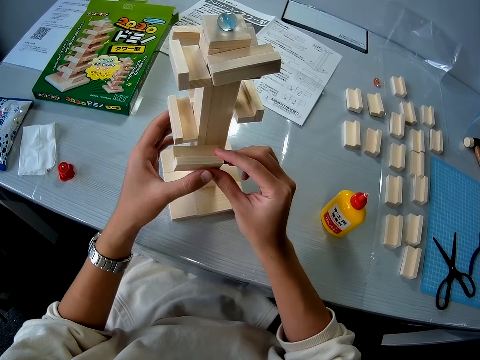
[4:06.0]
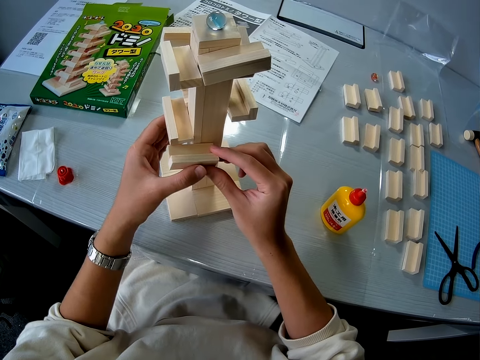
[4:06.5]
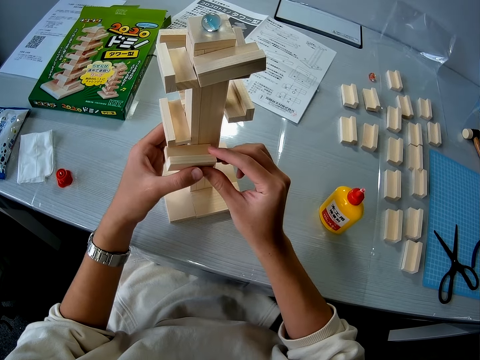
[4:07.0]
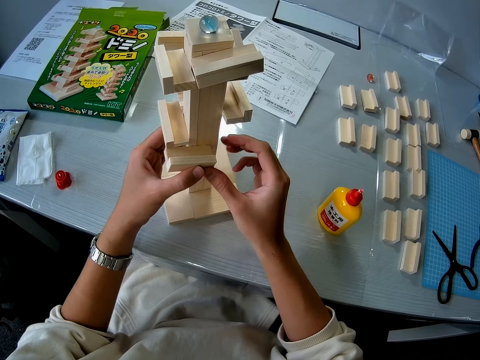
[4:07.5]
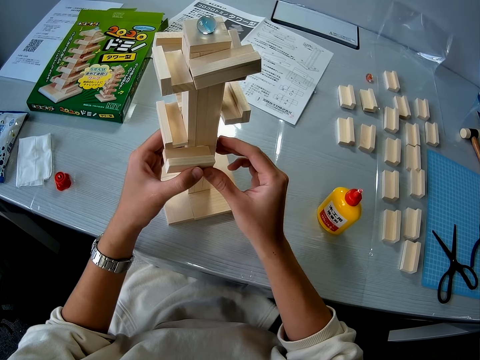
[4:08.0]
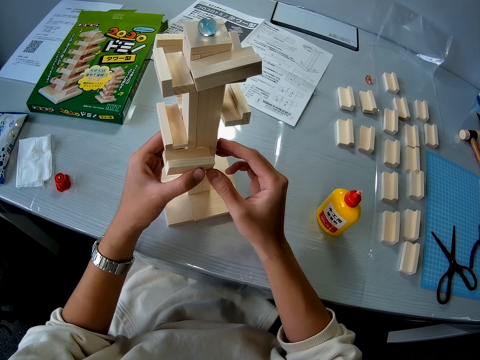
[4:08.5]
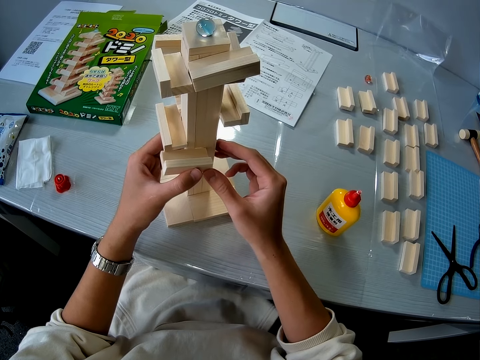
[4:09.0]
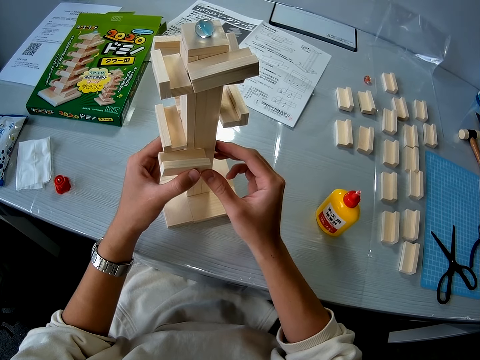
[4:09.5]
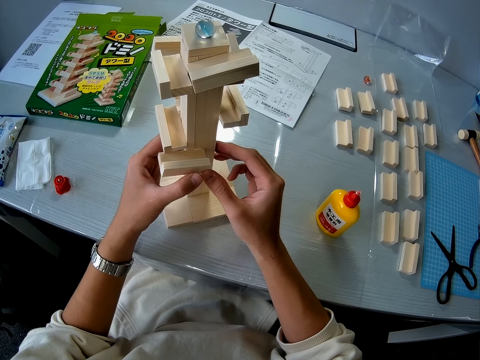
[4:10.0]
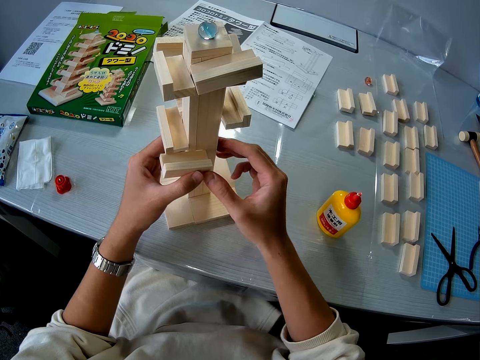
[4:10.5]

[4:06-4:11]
The camera wearer attaches the piece of wood.

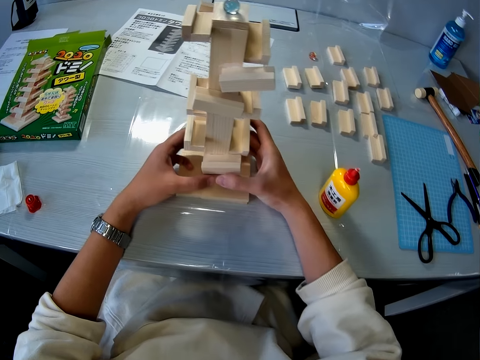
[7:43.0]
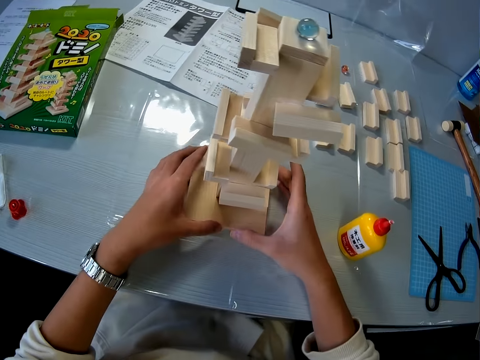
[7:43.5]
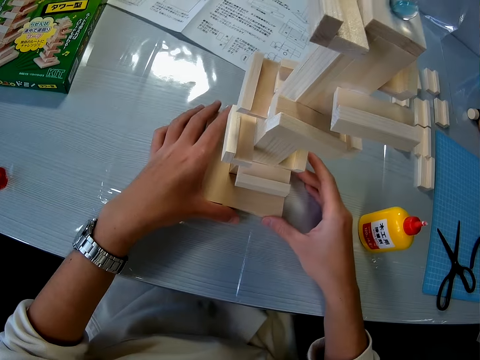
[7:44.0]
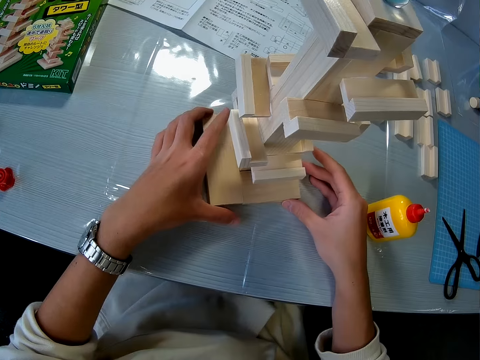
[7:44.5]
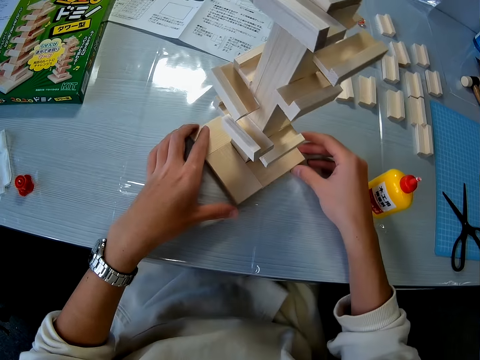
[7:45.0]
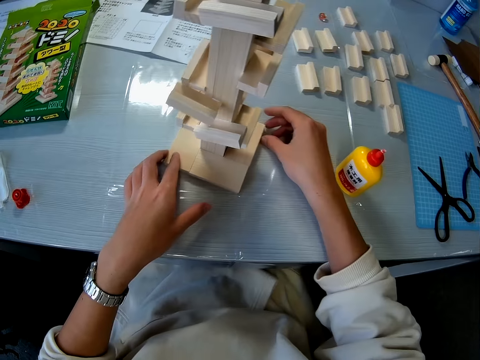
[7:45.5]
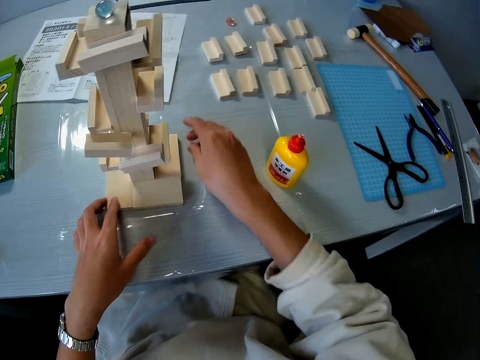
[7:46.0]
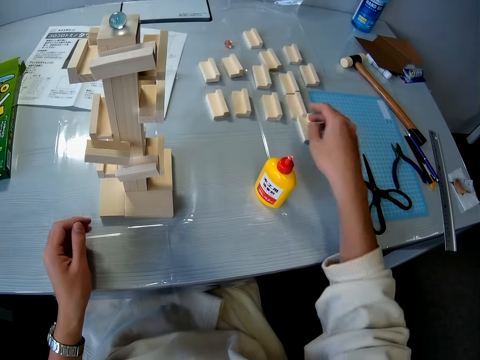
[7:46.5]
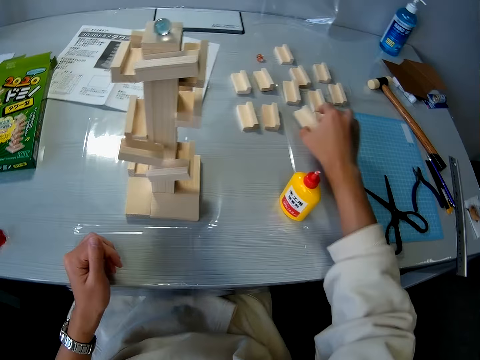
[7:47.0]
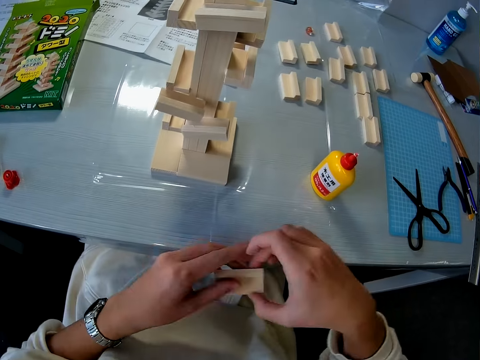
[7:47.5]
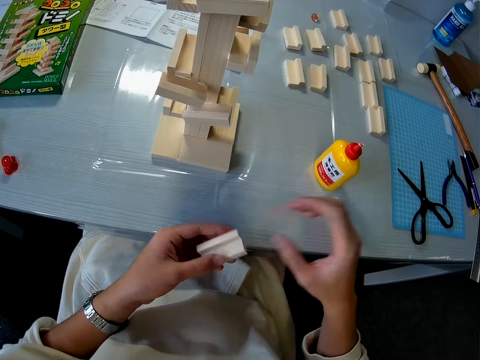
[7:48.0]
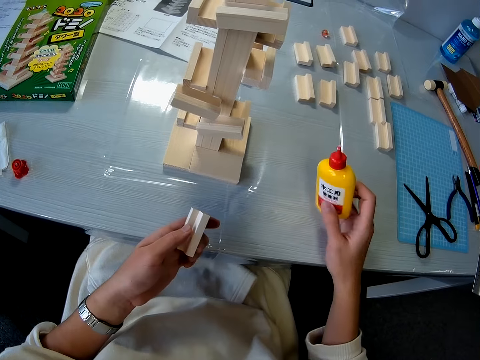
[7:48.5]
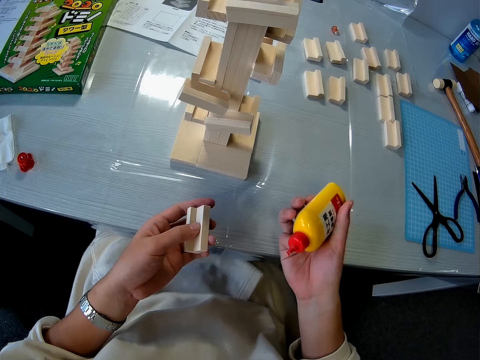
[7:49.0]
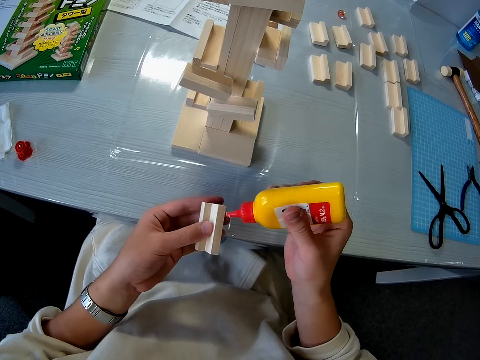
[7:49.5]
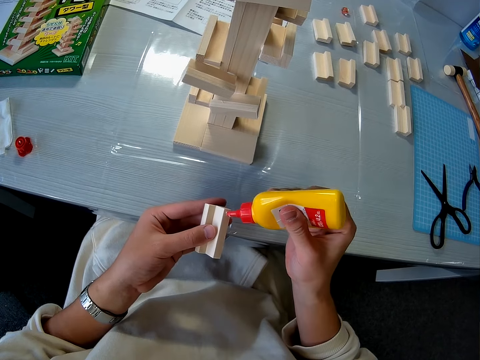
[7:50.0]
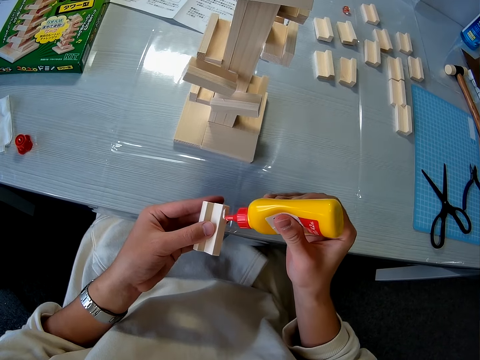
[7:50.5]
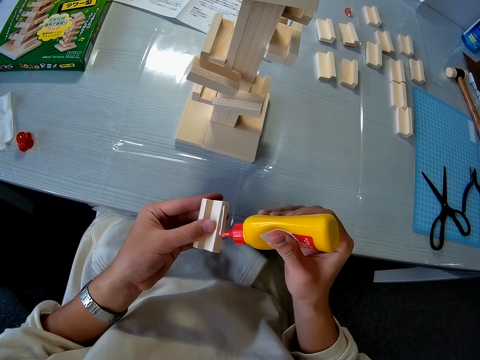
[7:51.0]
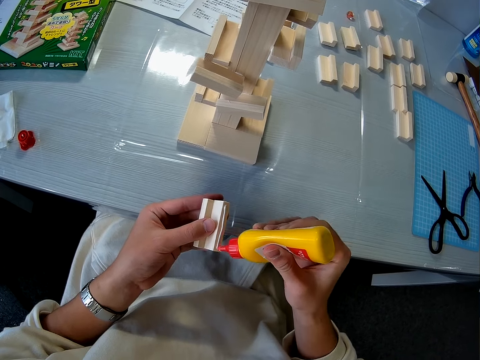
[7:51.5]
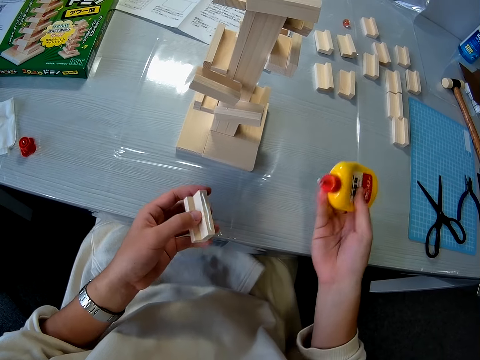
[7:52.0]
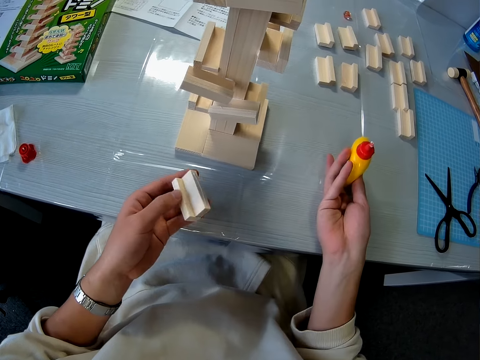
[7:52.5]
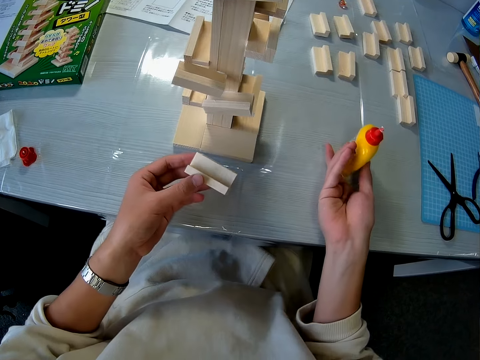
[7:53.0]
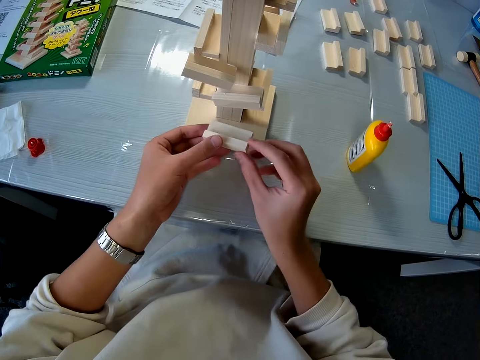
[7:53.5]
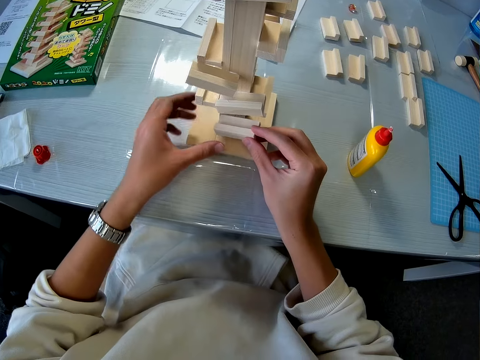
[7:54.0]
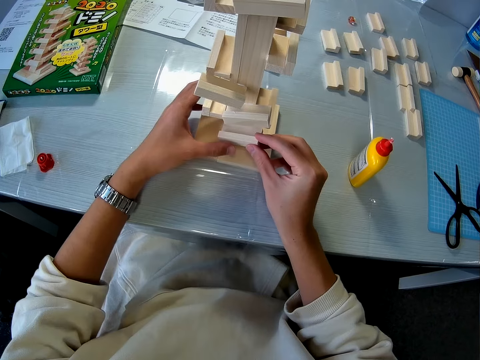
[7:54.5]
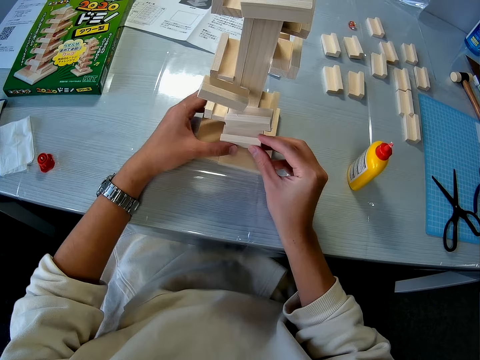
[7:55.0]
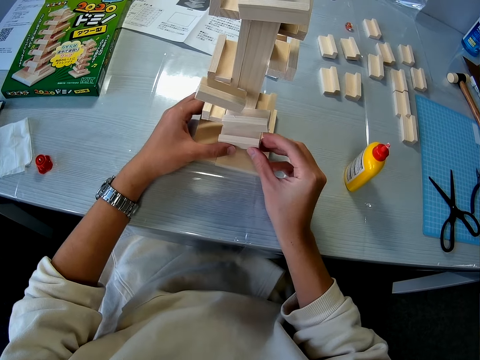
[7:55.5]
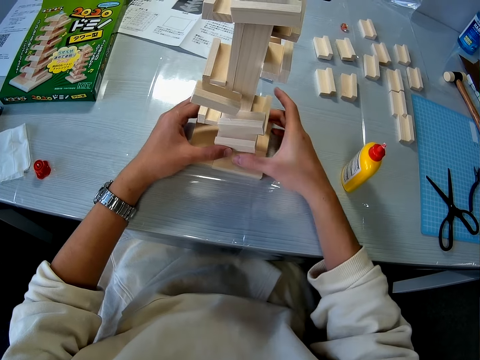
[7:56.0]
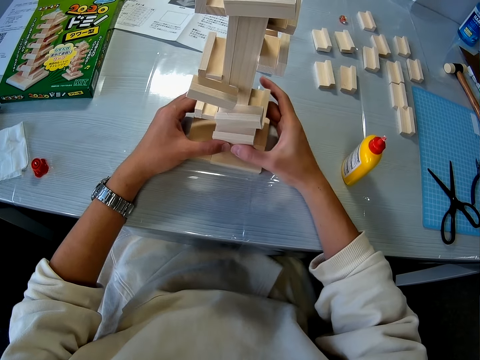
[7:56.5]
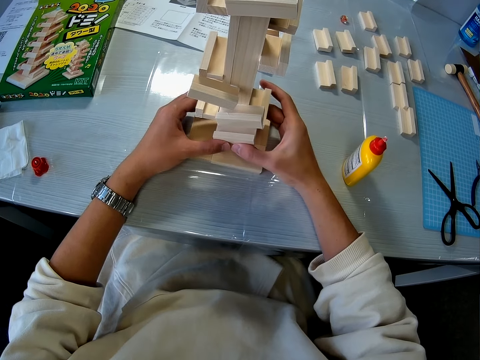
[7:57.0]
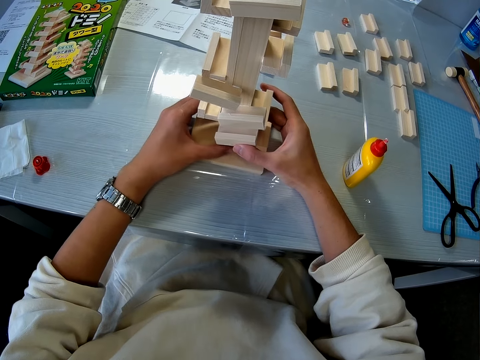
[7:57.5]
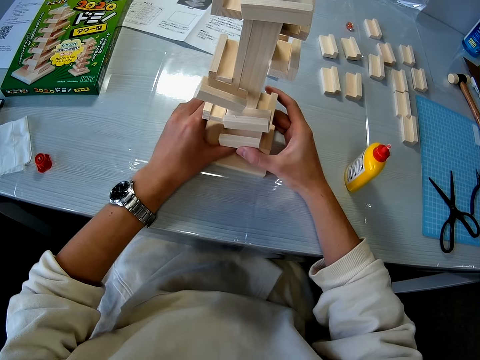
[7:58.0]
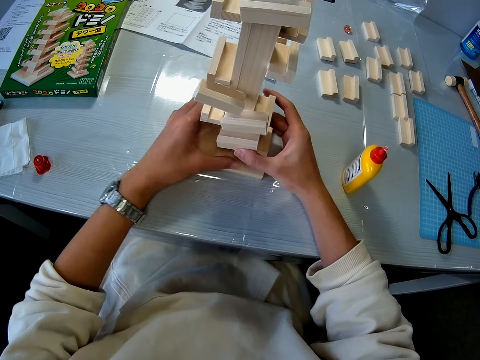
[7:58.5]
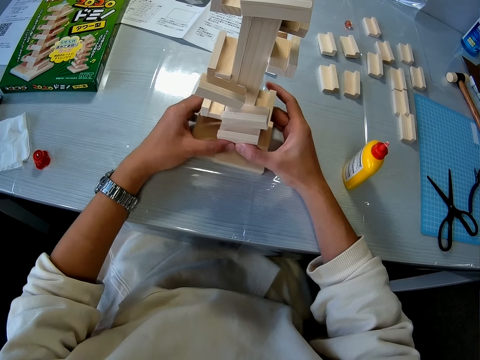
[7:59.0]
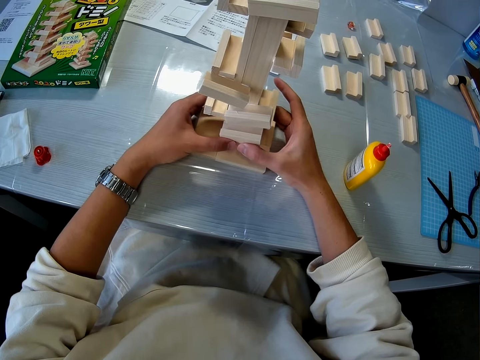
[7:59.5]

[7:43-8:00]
The camera wearer turns the wooden mechanical model on the table. He picks up a fifth wooden mechanical piece from the table with his right hand. He passes the fifth wooden mechanical piece to his left hand. He picks up the glue container from the table with his right hand. He applies glue to the fifth wooden mechanical piece in his left hand. He drops the glue container on the table. He connects the fifth wooden mechanical piece to the wooden mechanical model on the table.

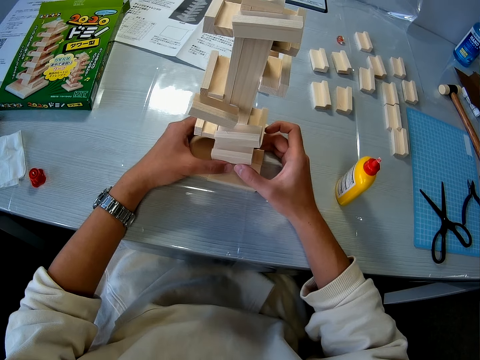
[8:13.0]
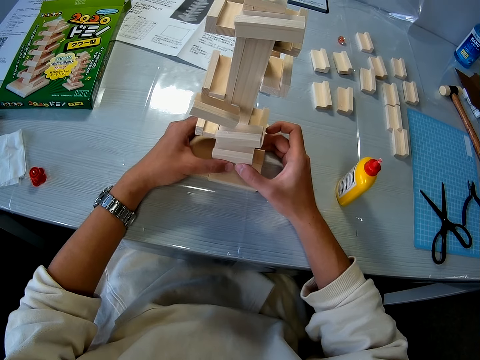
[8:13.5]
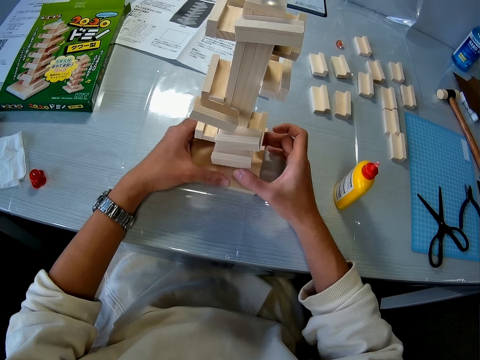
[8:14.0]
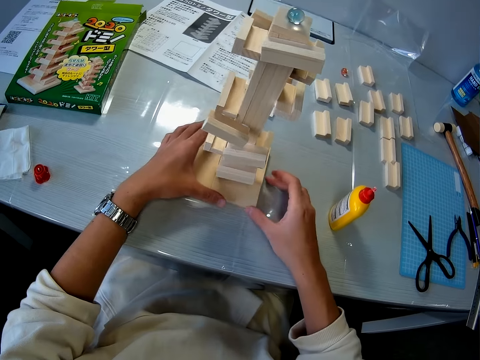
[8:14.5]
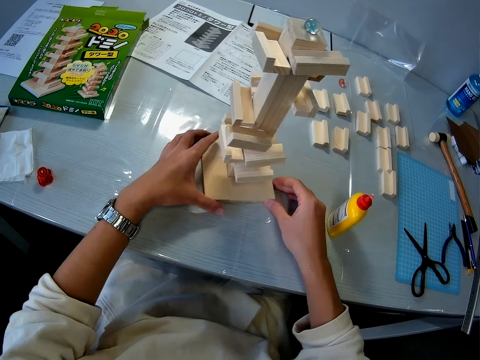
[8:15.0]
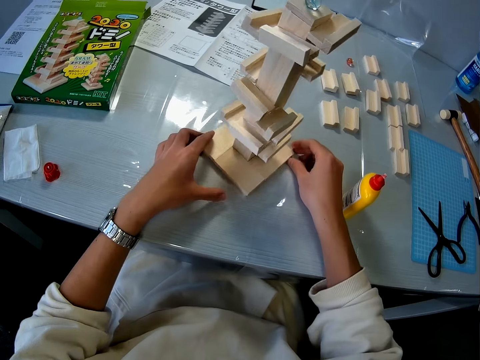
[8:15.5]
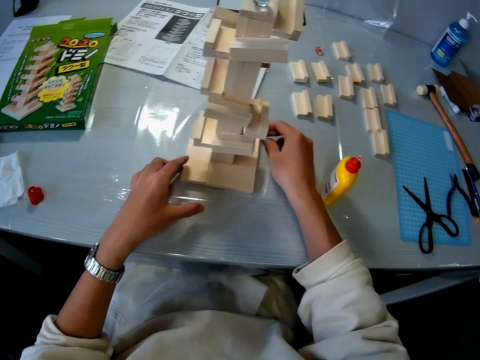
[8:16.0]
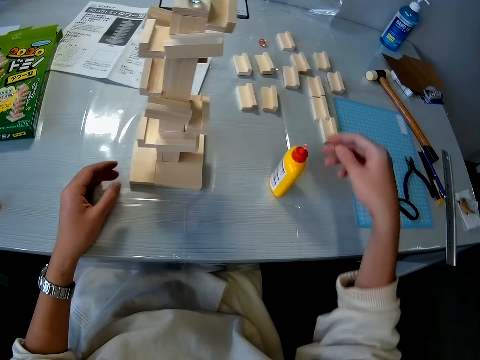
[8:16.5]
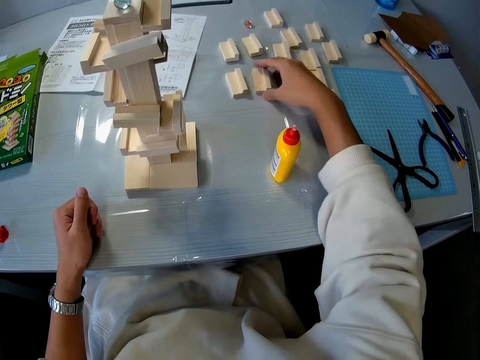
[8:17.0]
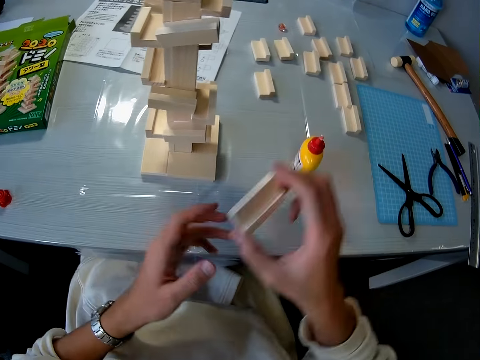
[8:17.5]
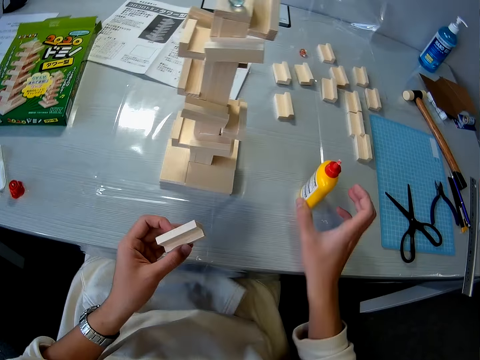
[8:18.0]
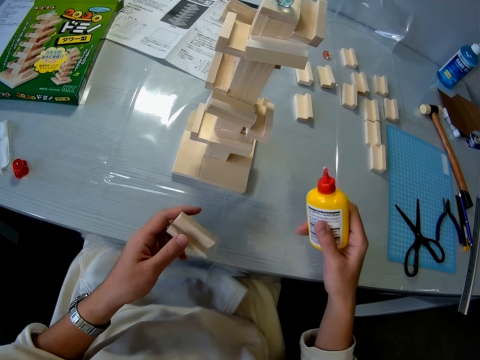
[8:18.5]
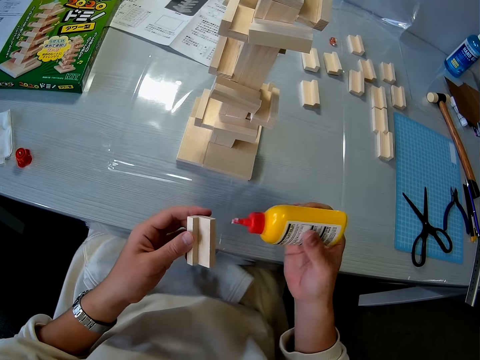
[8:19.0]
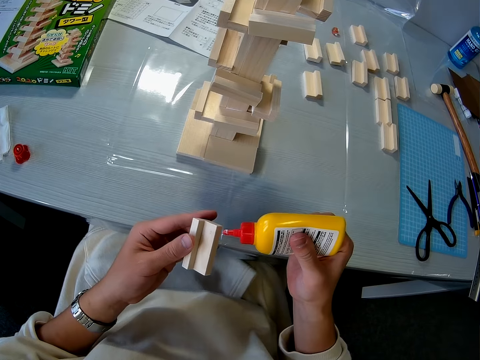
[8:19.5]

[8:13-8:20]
The camera wearer turns the wooden mechanical model on the table. He picks up a sixth wooden mechanical piece from the table with his right hand. He passes the sixth wooden mechanical piece to his left hand. He picks up the glue container from the table with his right hand.
